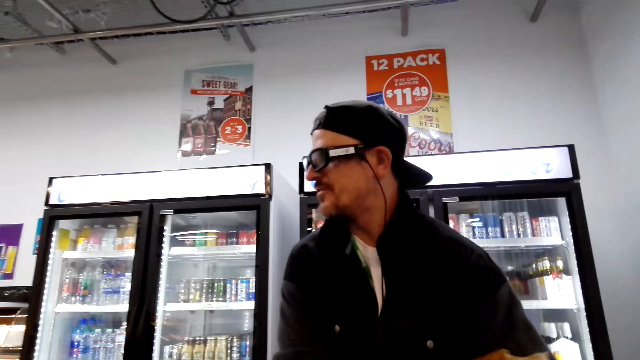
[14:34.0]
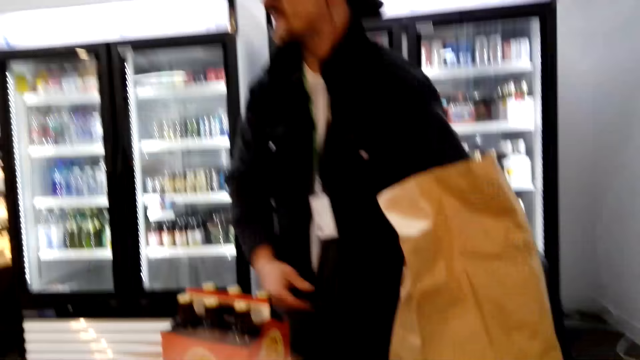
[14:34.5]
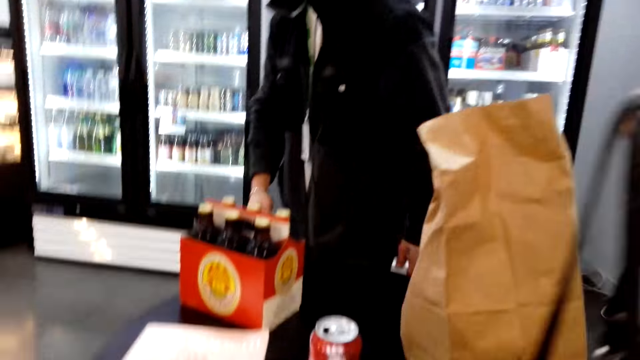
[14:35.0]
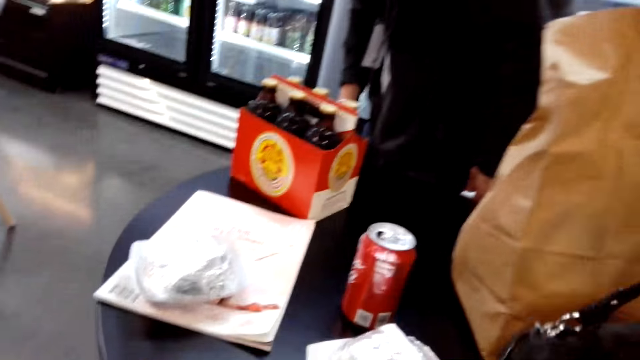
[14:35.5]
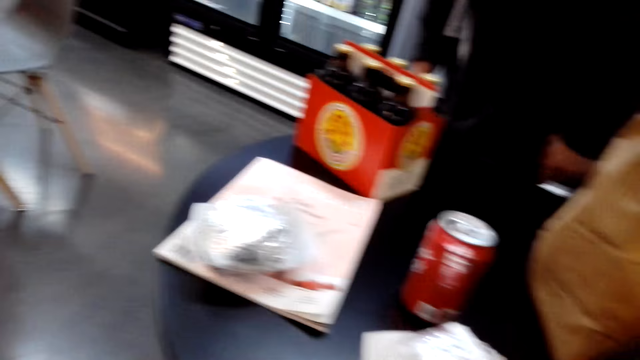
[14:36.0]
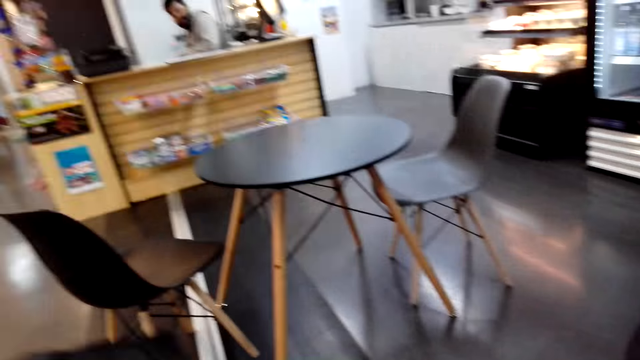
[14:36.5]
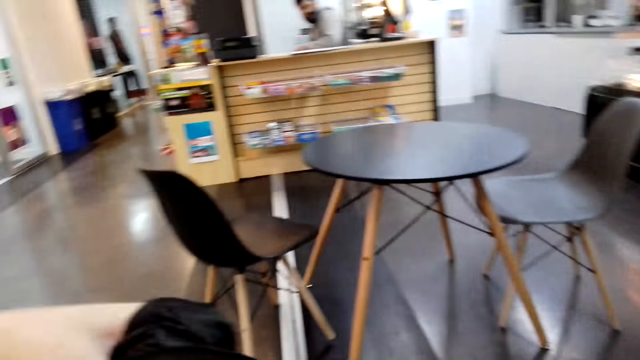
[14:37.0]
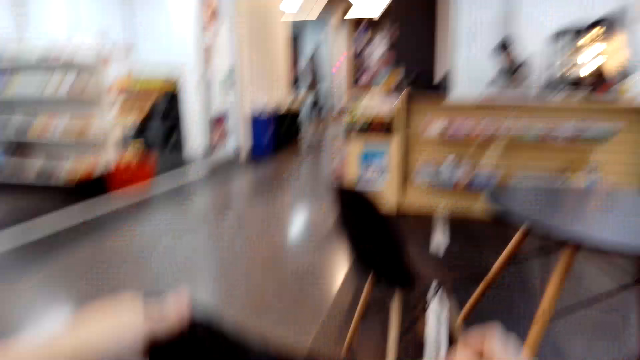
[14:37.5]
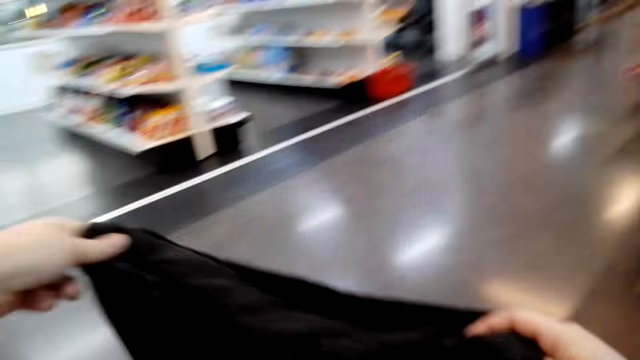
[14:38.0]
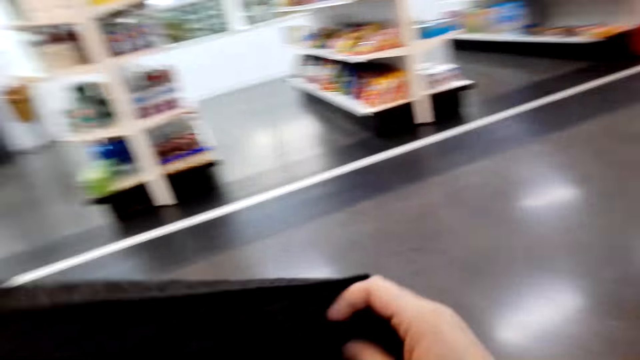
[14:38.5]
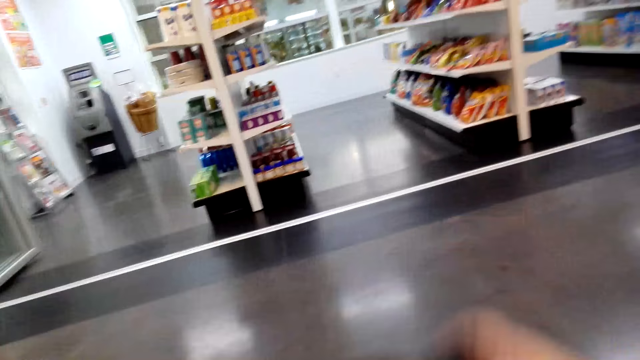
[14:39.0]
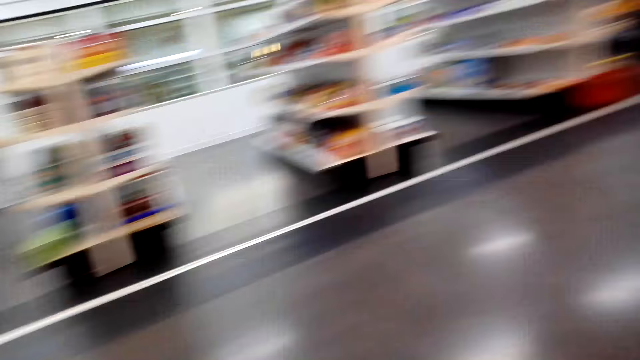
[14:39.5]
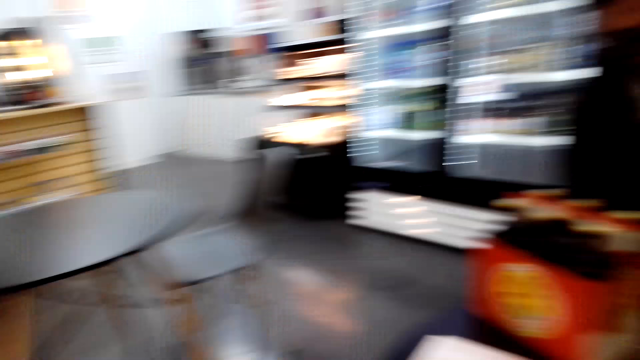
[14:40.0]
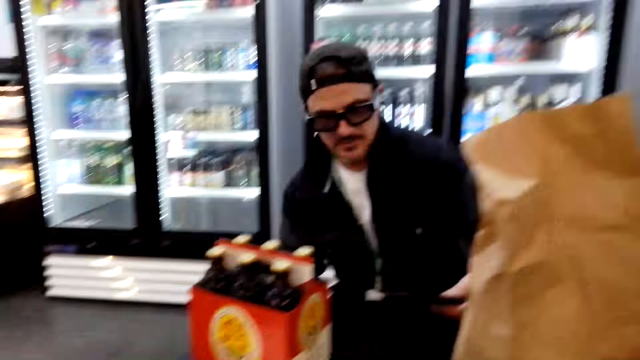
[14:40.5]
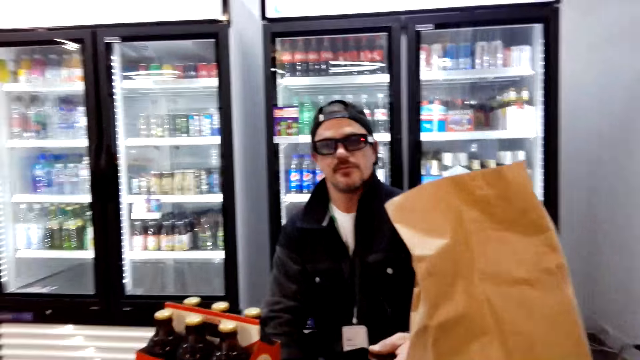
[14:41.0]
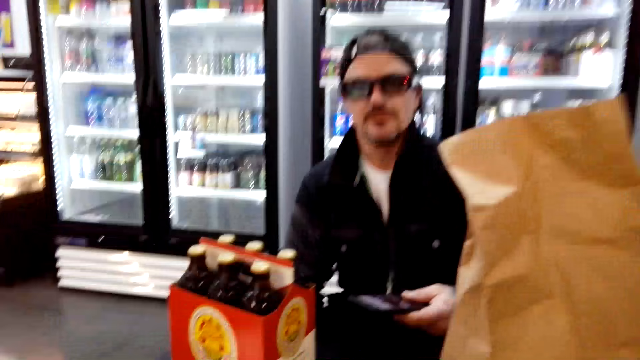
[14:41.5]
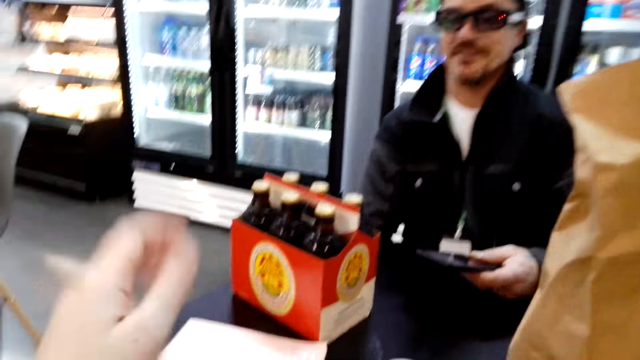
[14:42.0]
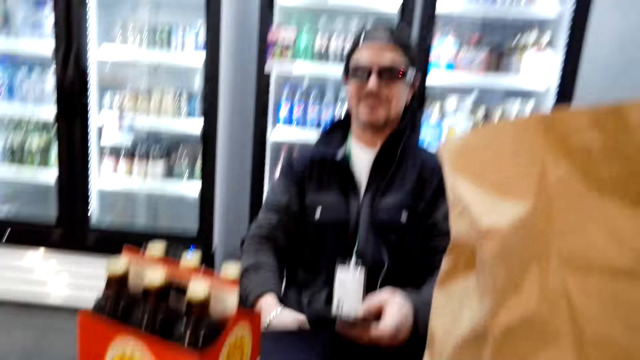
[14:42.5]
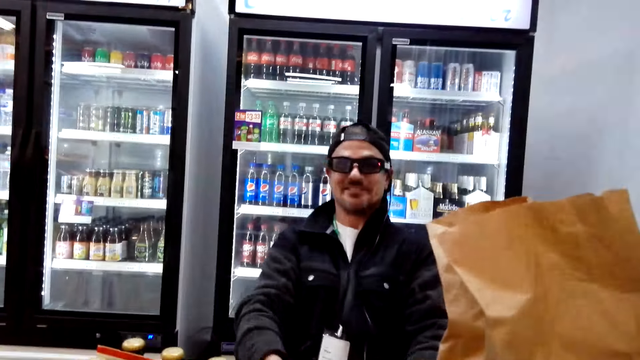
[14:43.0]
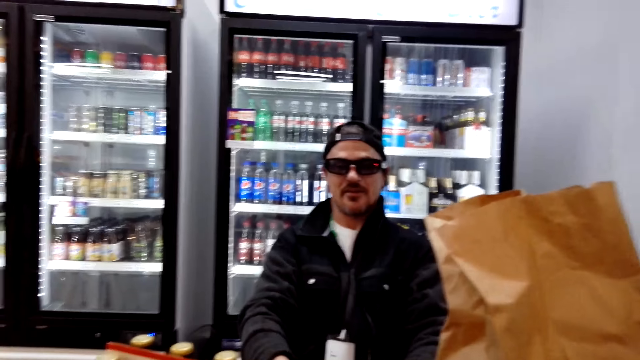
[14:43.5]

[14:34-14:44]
A man puts the items on the table. The camera wearer looks around, moves a cloth and stretches the cloth. They look around and converse with the man.

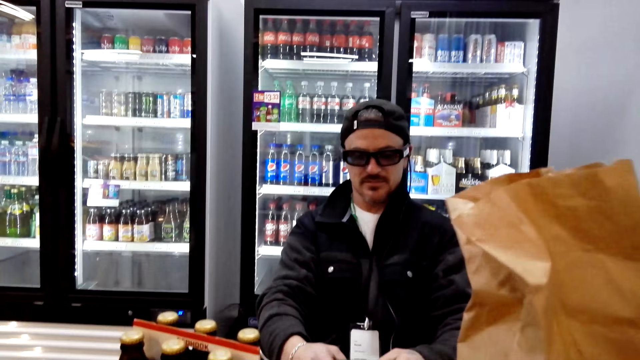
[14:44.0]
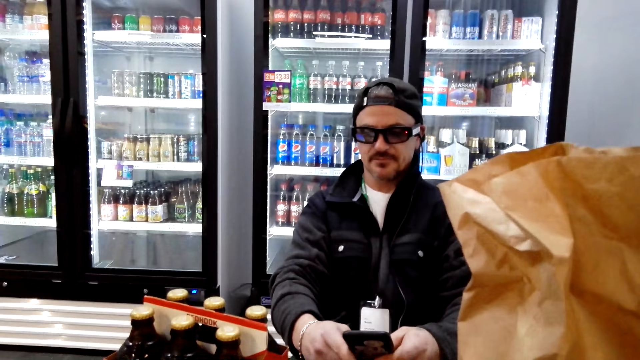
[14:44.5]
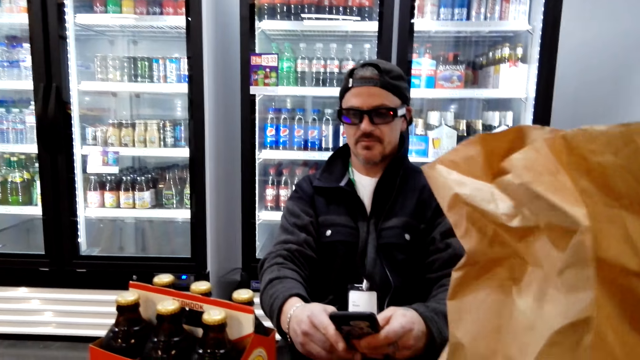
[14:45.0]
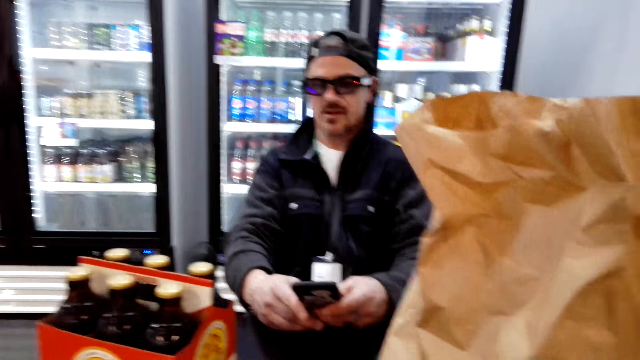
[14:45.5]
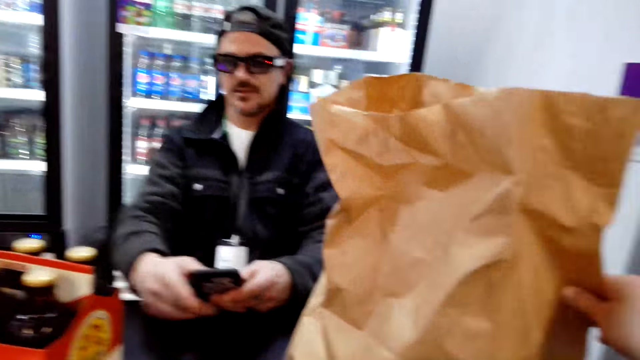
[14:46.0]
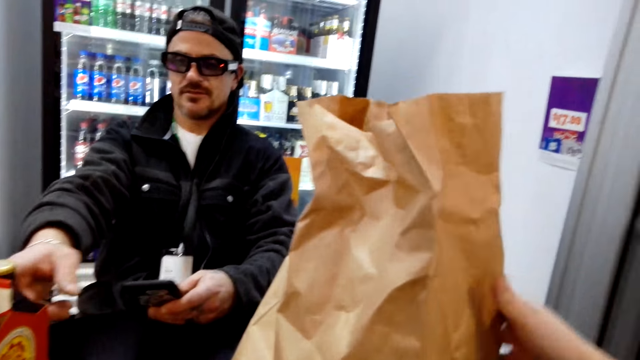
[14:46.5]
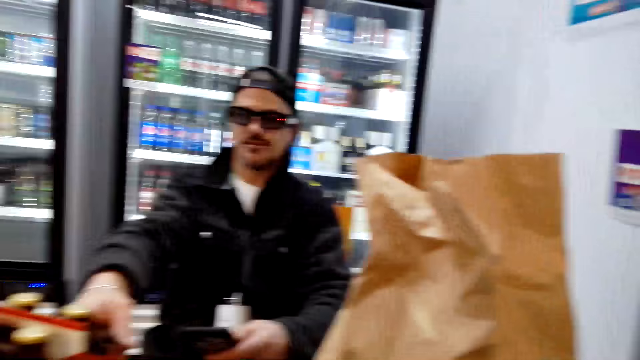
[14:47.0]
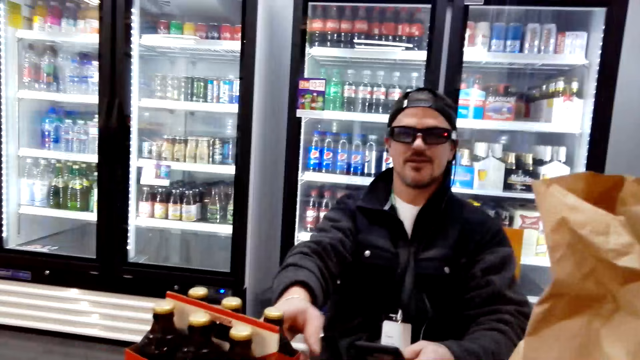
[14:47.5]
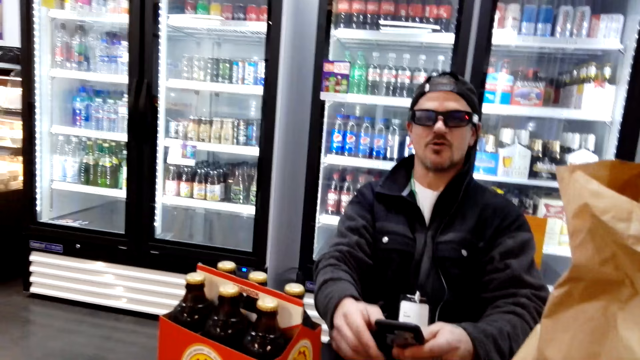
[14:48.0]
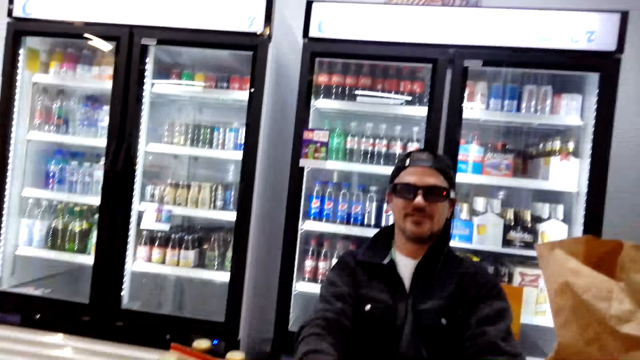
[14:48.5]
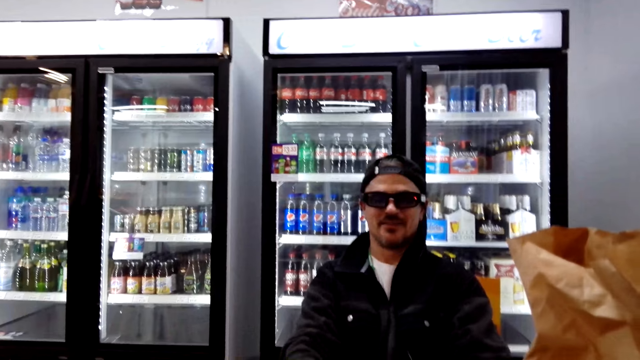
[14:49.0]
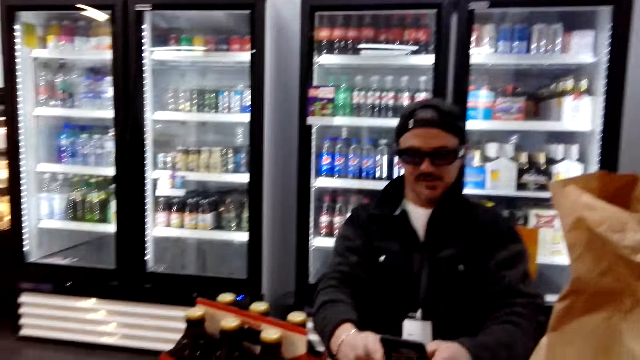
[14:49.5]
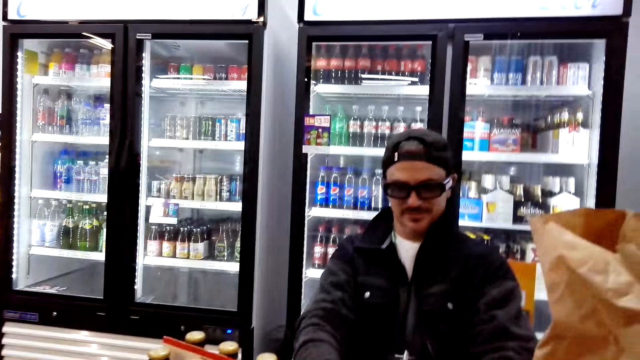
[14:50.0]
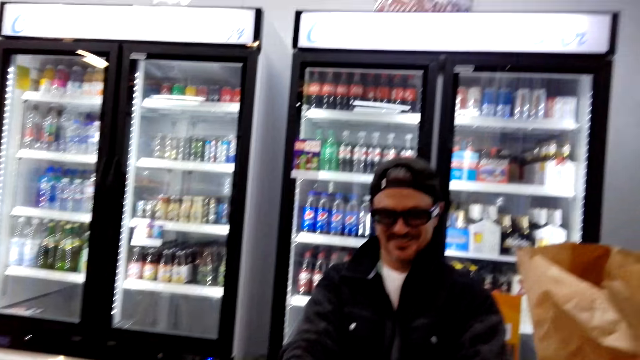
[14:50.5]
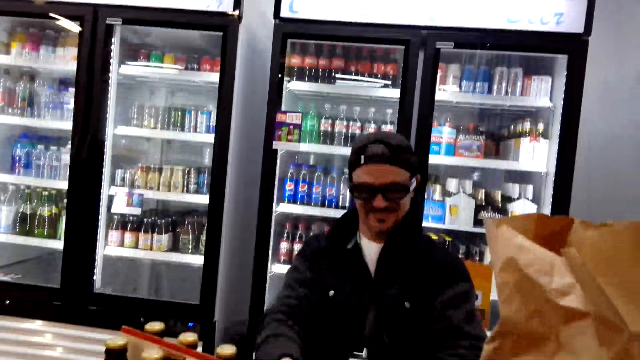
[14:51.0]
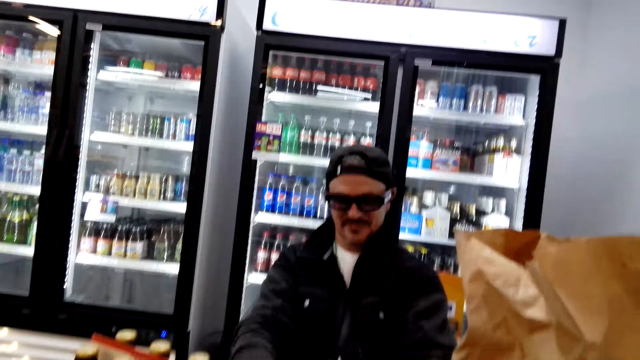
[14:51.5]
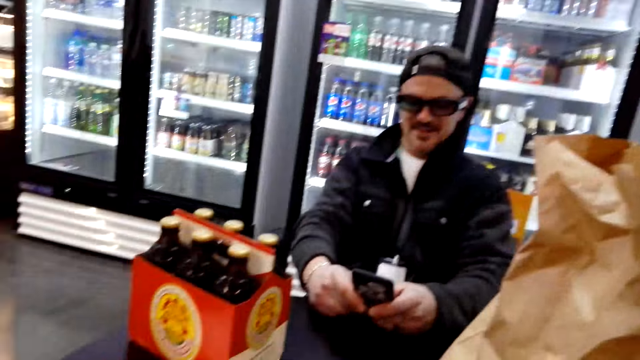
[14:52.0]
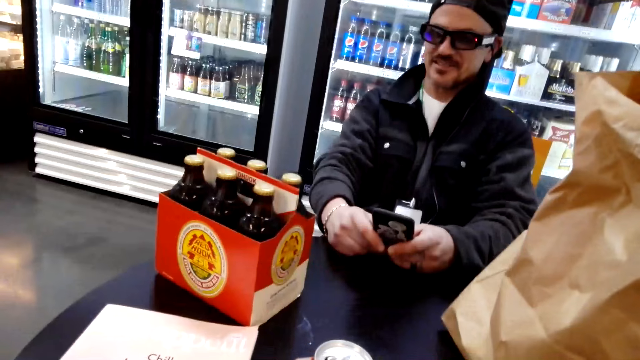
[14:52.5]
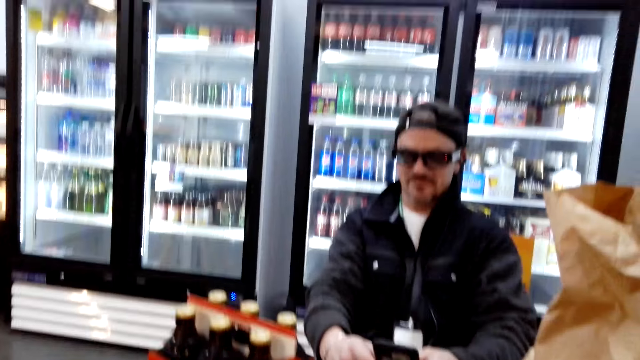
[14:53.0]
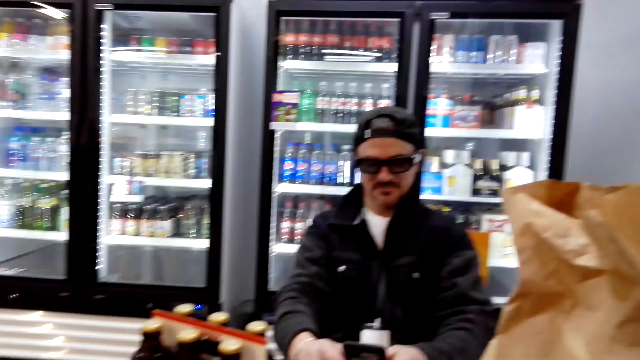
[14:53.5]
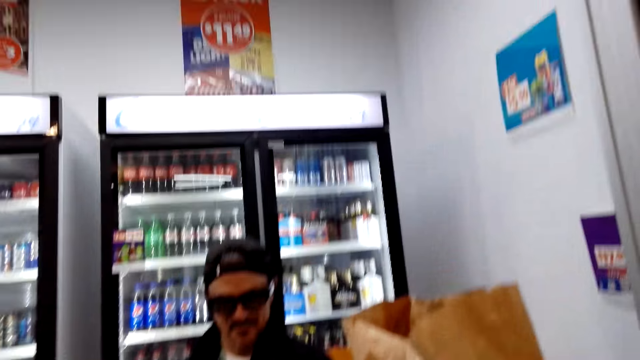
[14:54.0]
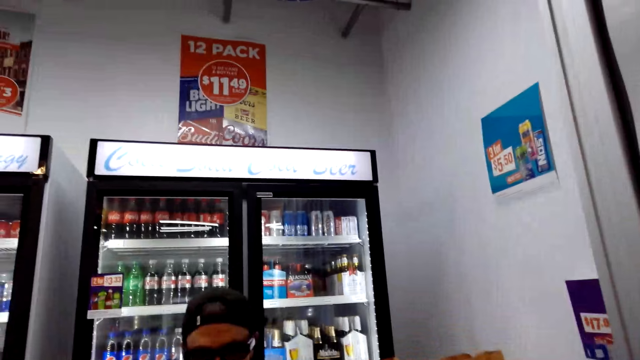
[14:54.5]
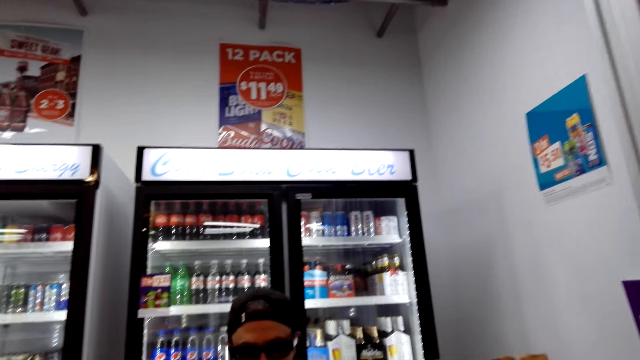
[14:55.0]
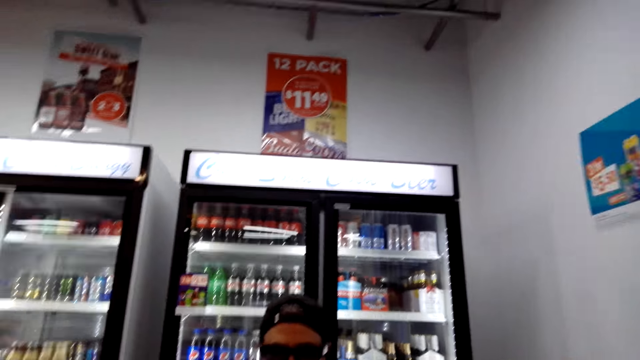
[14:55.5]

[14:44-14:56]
A man operates a phone. The camera wearer moves the paper on the table. The man points at the bottles and converses with the camera wearer. The camera wearer looks around.
